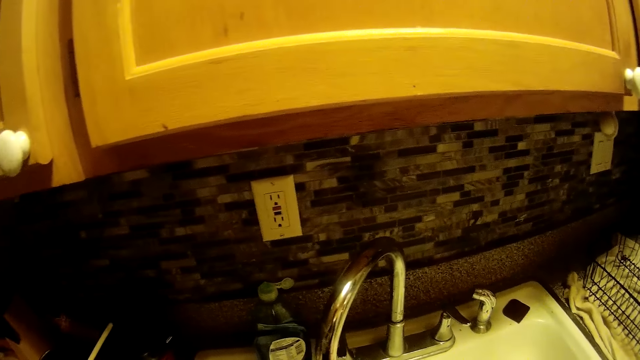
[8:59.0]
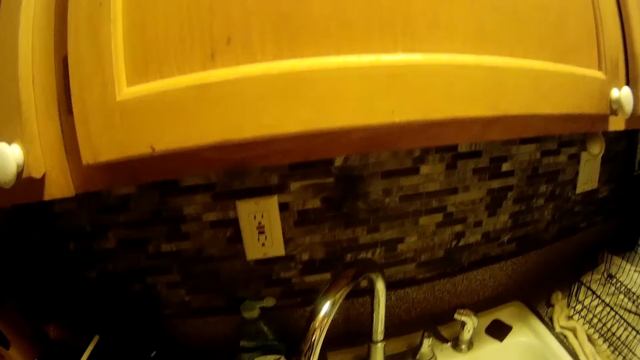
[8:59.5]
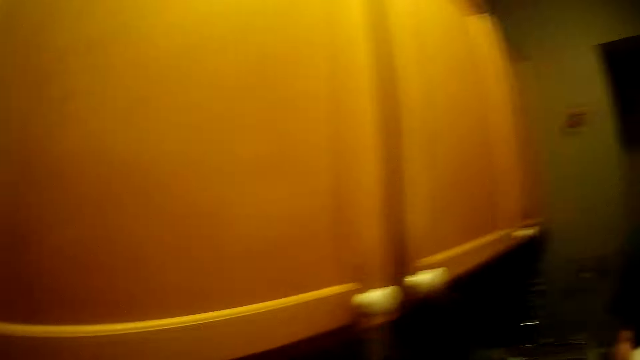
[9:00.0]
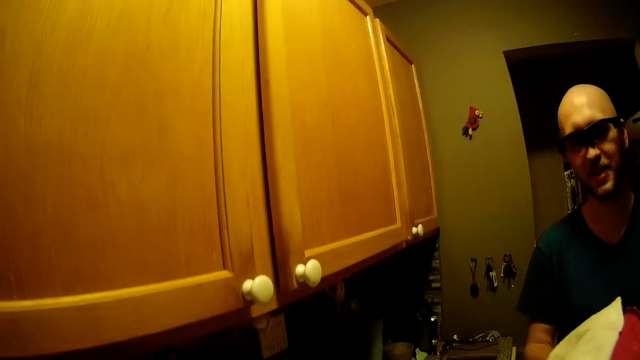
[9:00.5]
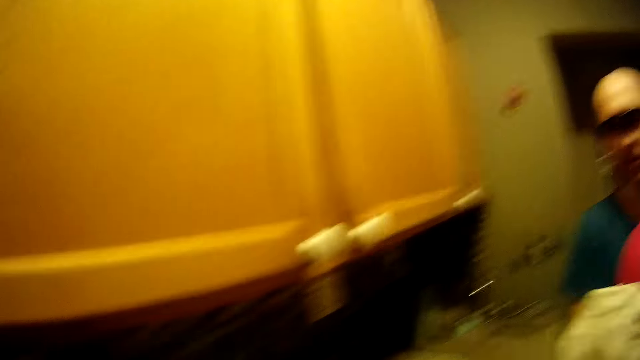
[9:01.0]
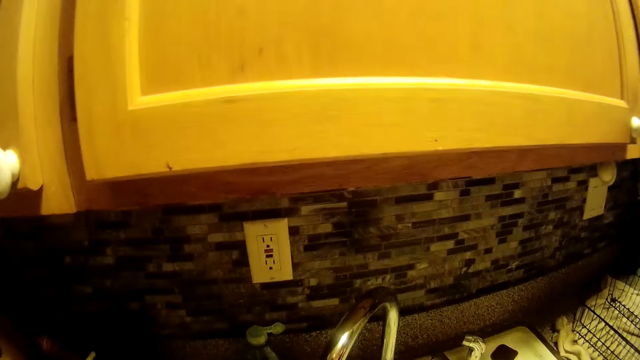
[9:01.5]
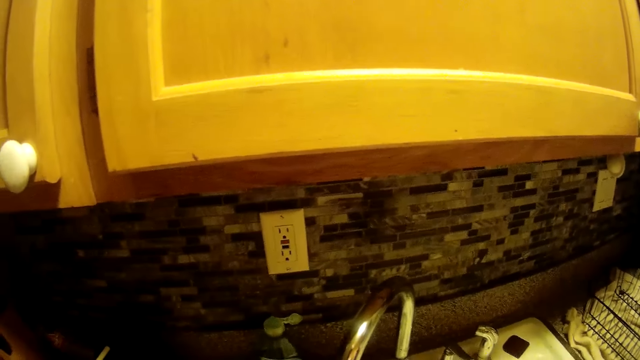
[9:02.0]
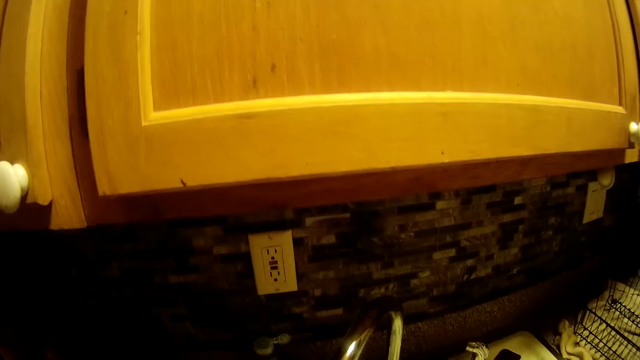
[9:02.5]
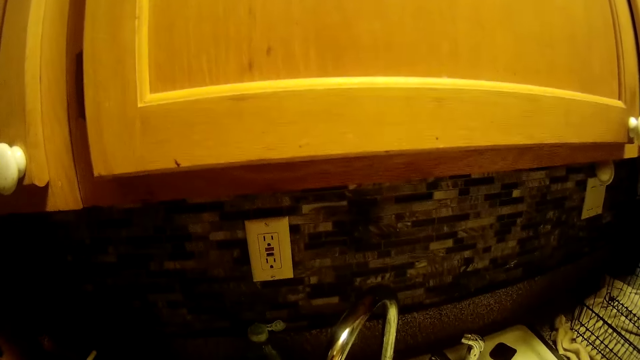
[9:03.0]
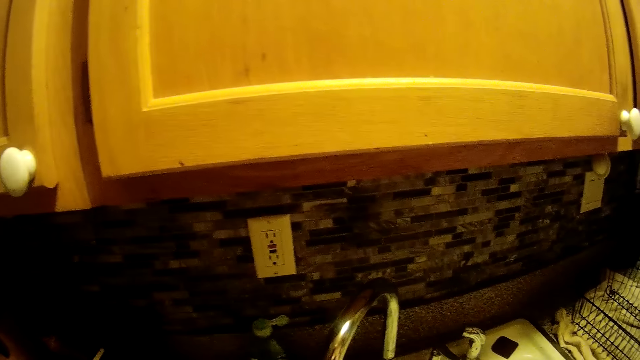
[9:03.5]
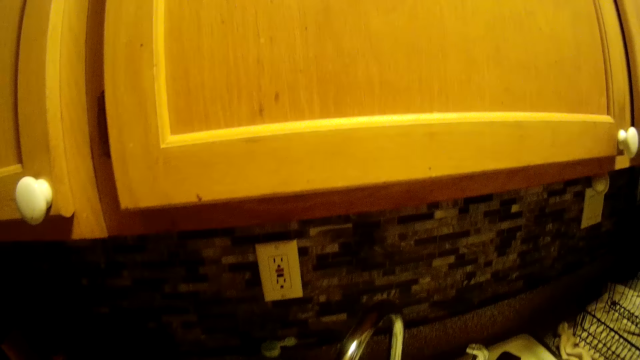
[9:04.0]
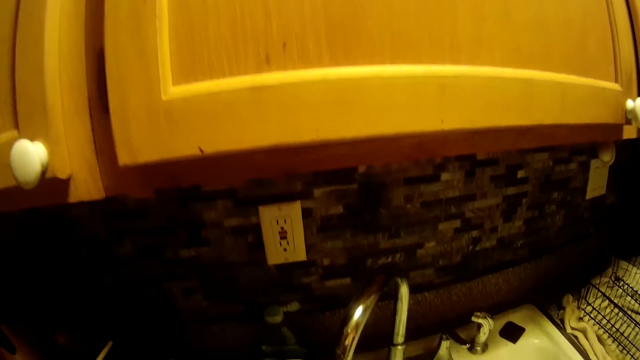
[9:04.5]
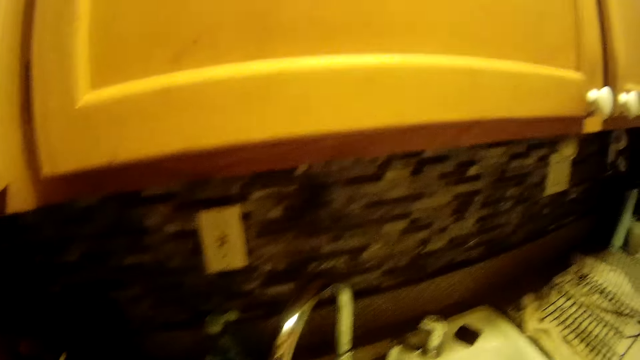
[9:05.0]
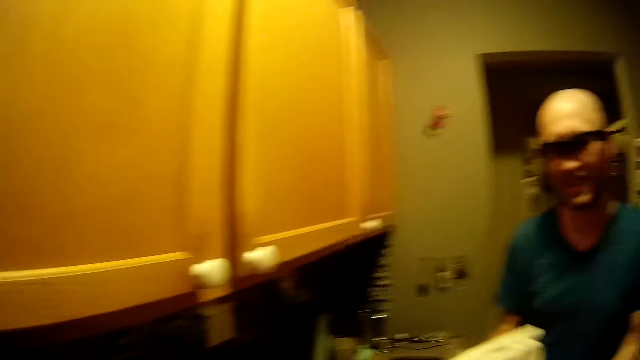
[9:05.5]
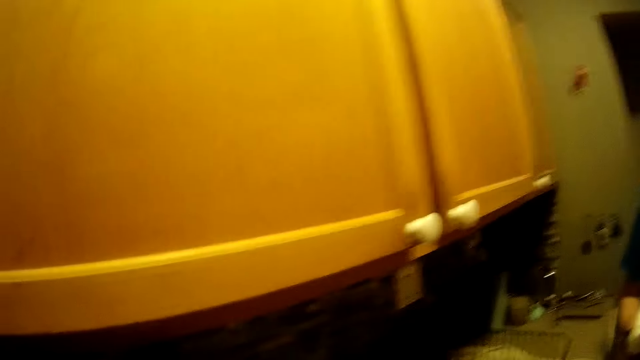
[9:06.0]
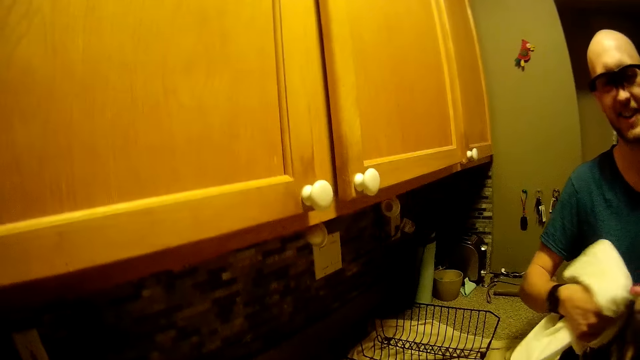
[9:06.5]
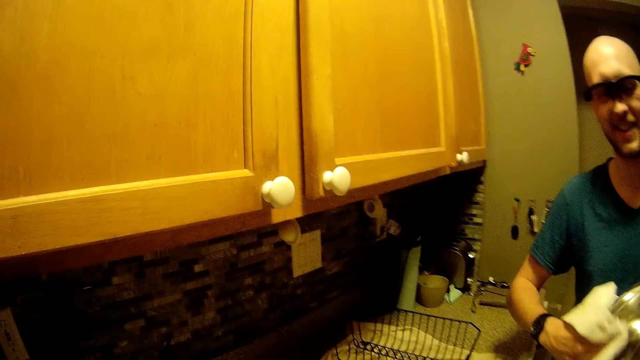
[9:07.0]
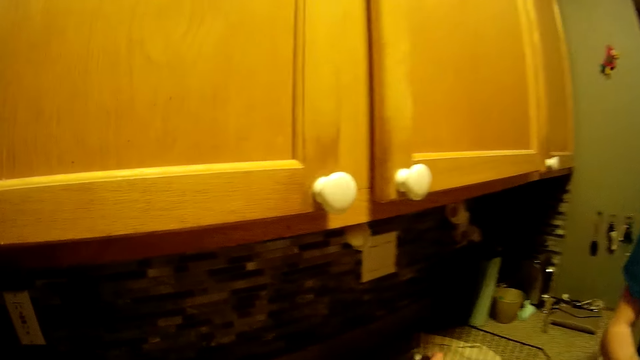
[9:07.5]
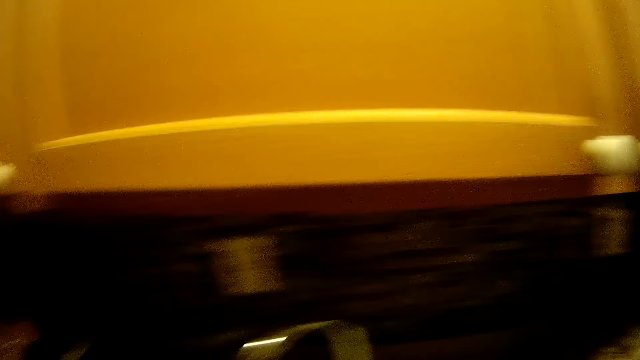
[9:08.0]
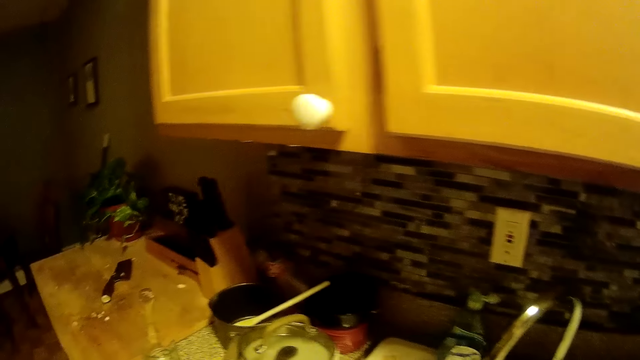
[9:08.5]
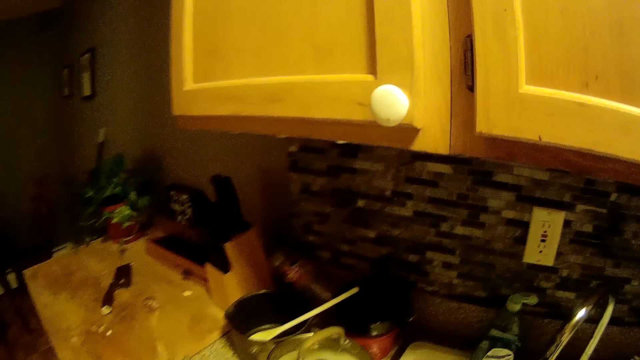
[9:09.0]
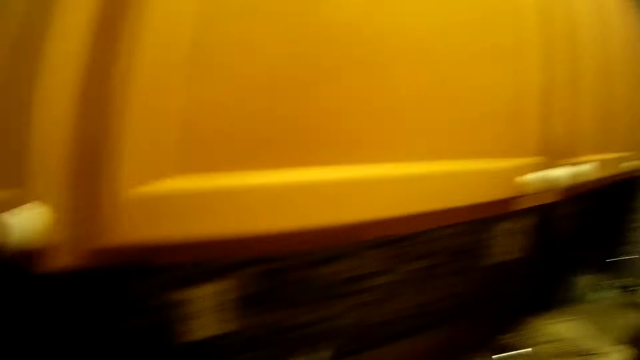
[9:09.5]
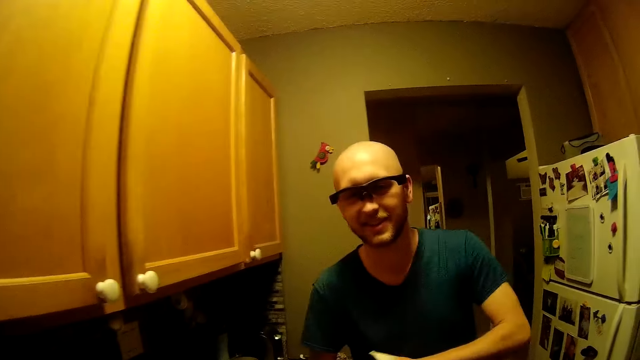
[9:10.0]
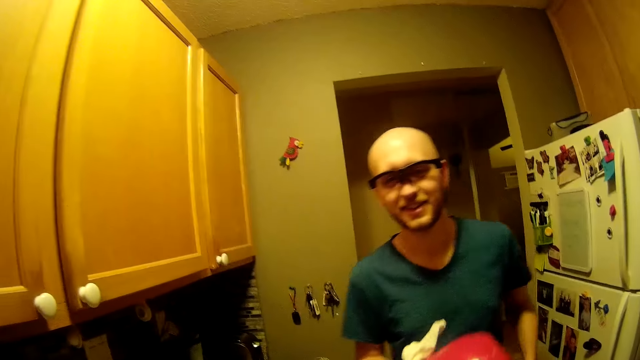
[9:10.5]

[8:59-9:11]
The camera wearer talks to a man. The man wipes the bowl in his left hand with the napkin in his right hand. The camera wearer places a silver bowl in her right hand into the silverware basket on the napkin on the kitchen countertop.

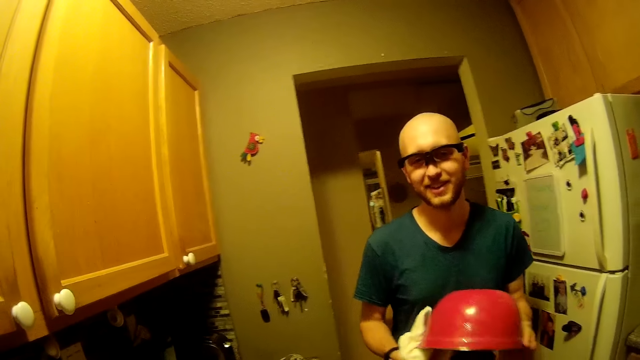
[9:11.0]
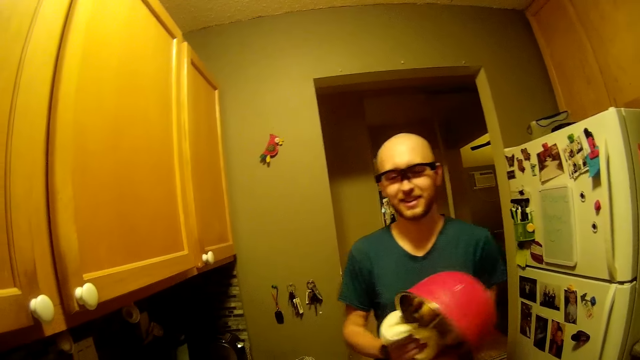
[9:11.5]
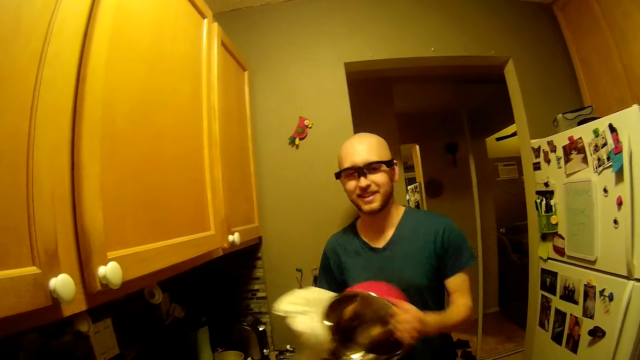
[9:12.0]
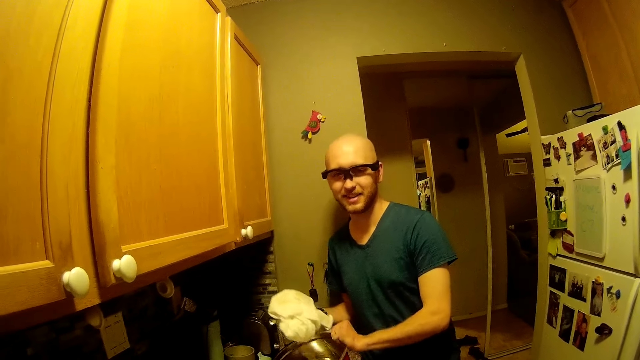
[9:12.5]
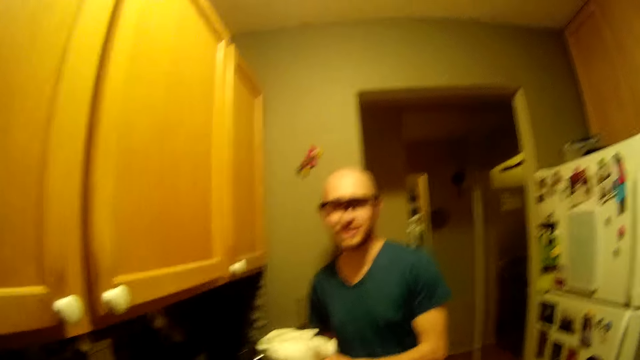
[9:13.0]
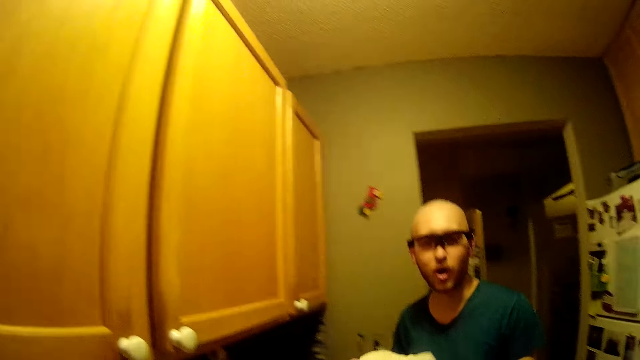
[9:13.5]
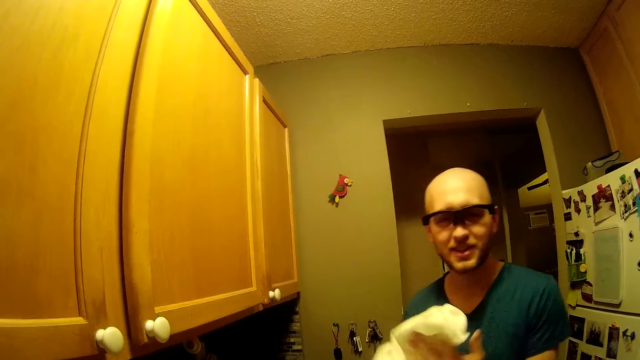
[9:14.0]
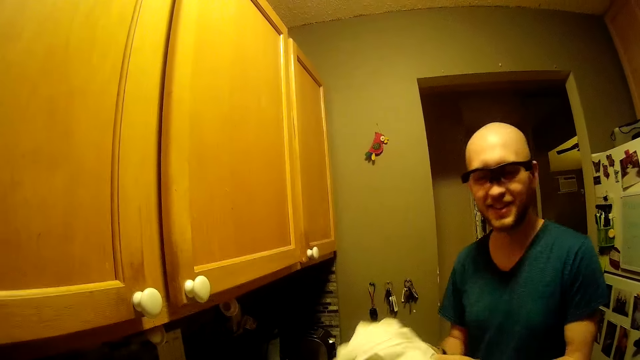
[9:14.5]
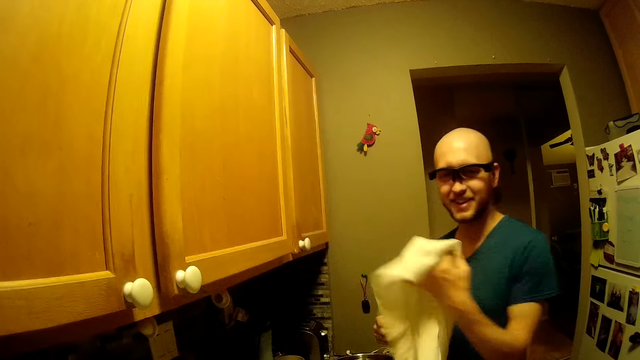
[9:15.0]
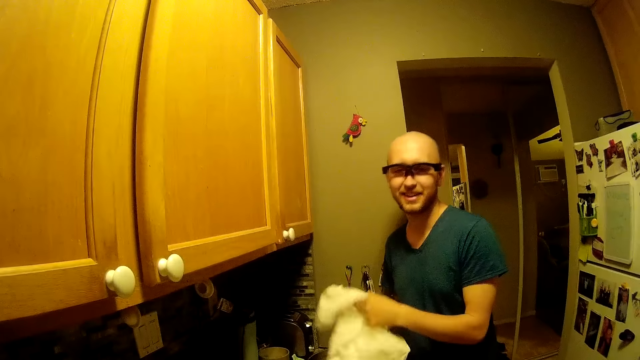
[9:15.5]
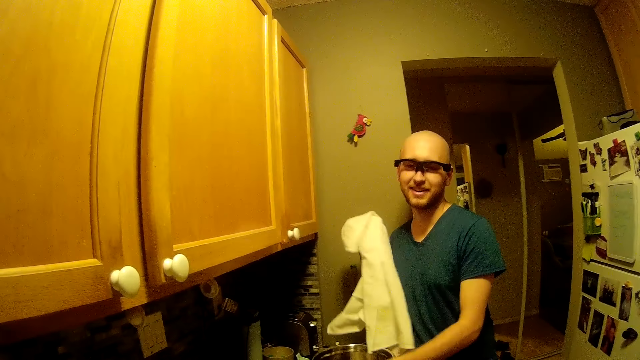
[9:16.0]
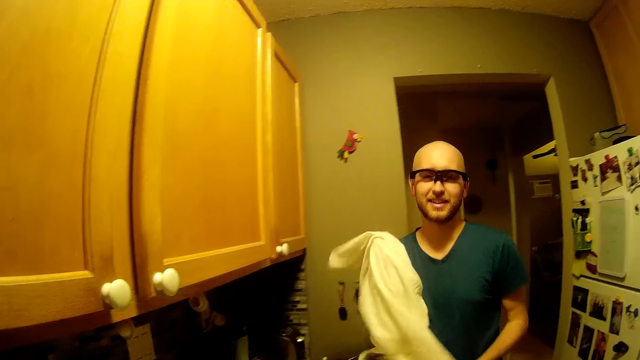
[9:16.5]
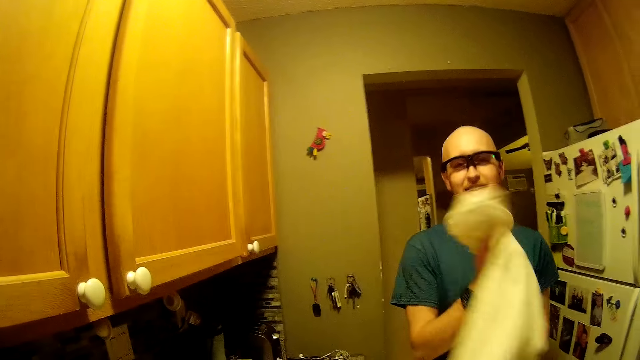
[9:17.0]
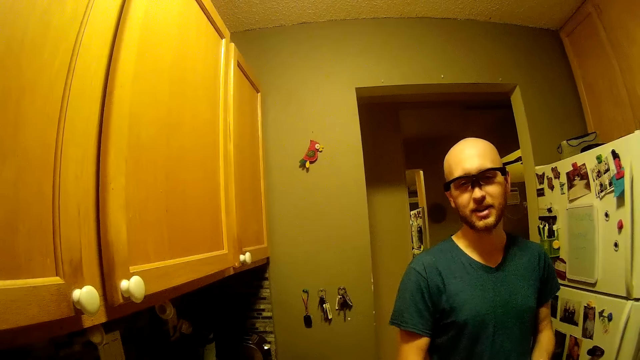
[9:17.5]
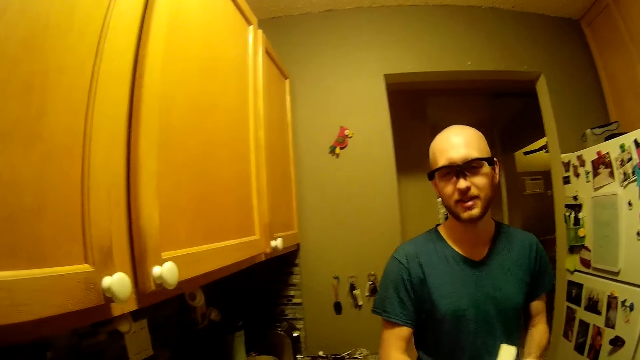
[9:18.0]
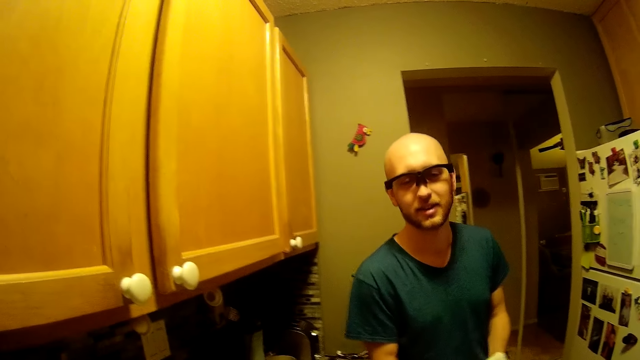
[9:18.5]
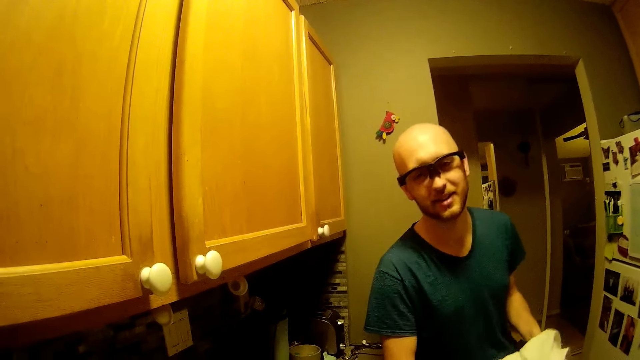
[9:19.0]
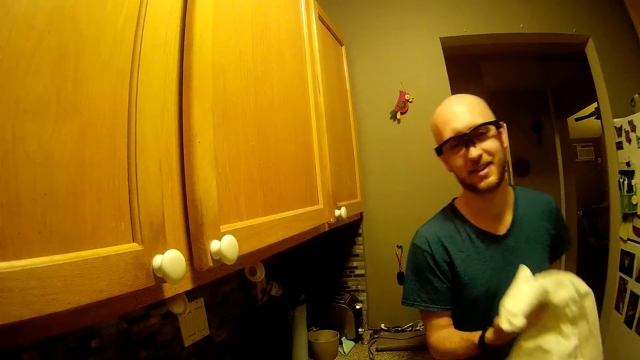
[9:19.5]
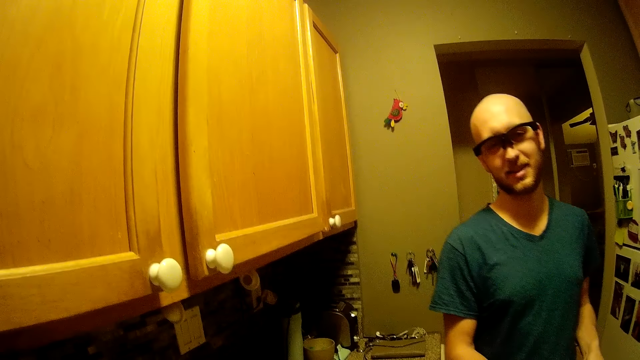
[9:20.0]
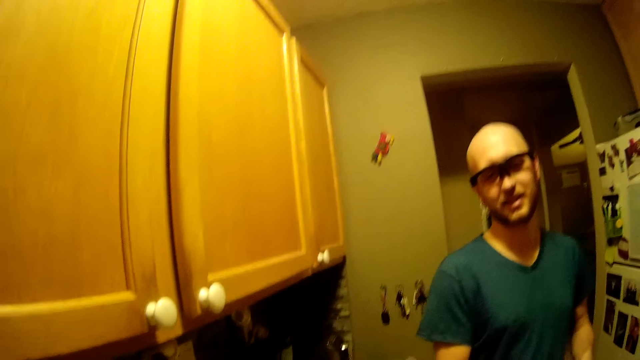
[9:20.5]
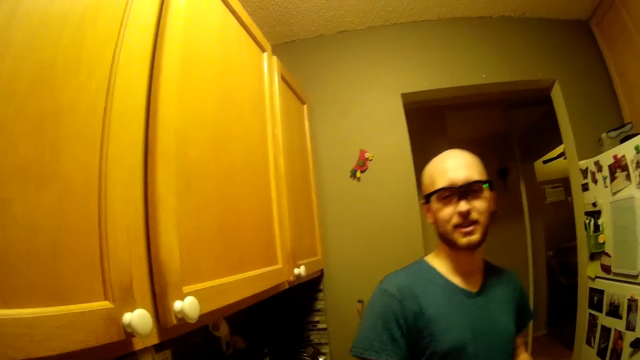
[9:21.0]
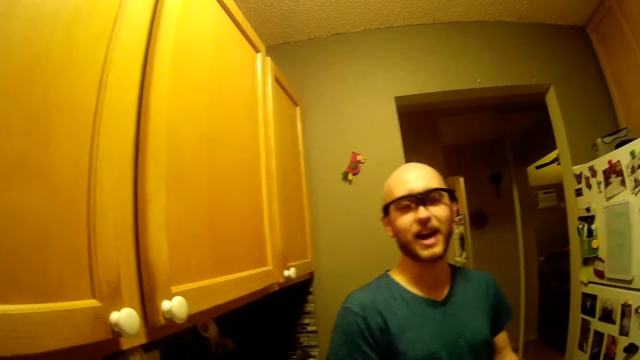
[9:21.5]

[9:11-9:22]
The man places the bowl on the kitchen countertop with his left hand. He wipes his hand with the napkin in his hands. Another man picks up the red stainless bowl from the kitchen slab with his right hand.
